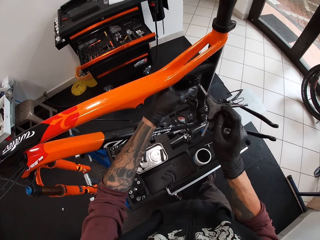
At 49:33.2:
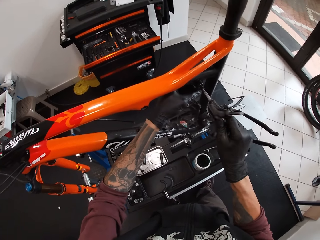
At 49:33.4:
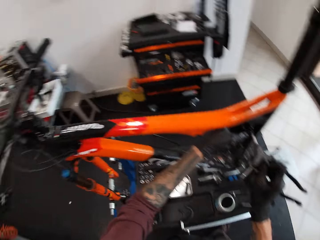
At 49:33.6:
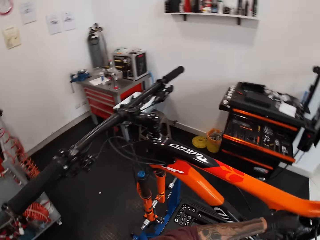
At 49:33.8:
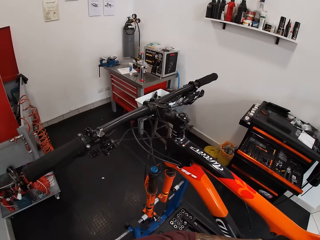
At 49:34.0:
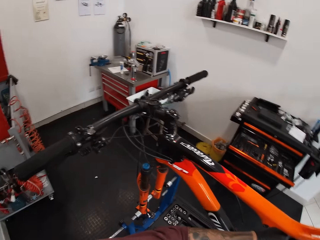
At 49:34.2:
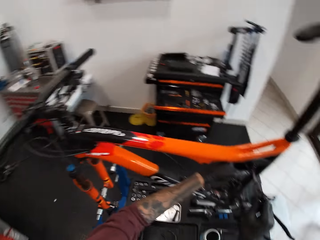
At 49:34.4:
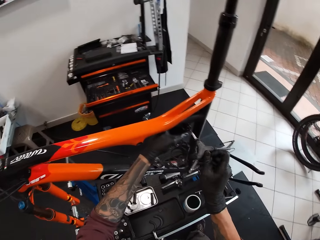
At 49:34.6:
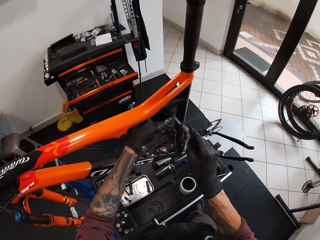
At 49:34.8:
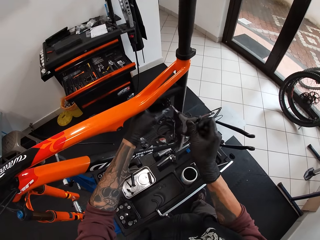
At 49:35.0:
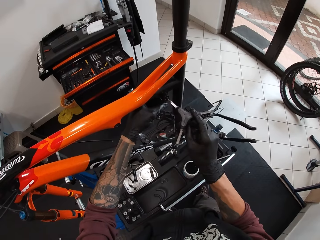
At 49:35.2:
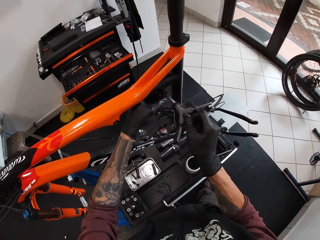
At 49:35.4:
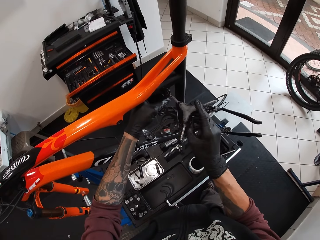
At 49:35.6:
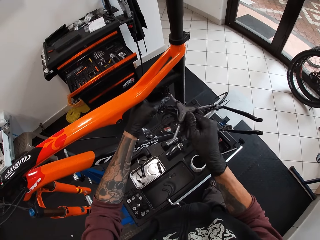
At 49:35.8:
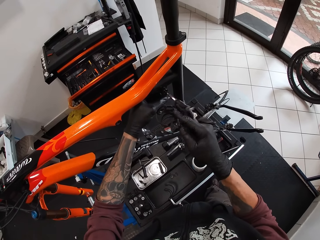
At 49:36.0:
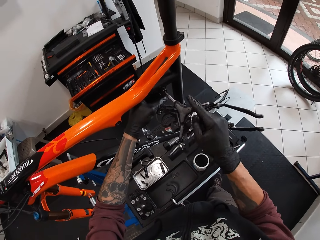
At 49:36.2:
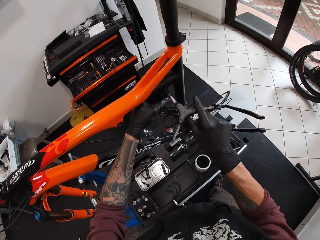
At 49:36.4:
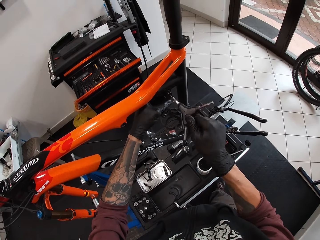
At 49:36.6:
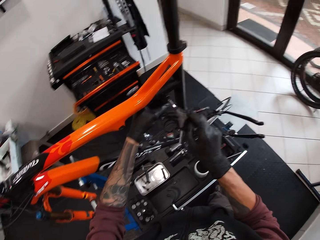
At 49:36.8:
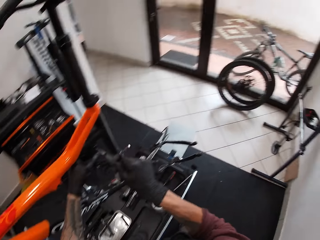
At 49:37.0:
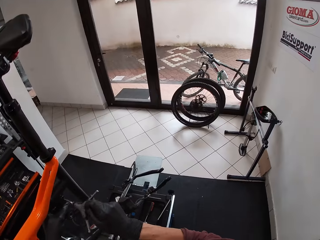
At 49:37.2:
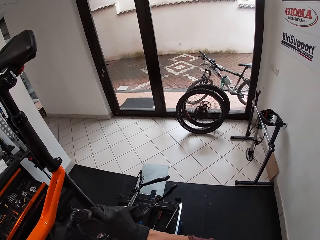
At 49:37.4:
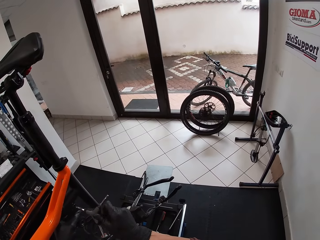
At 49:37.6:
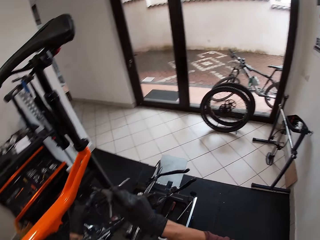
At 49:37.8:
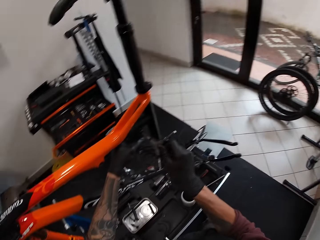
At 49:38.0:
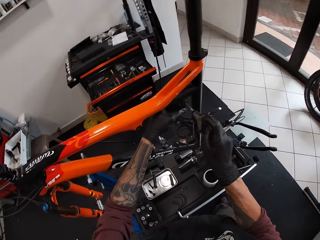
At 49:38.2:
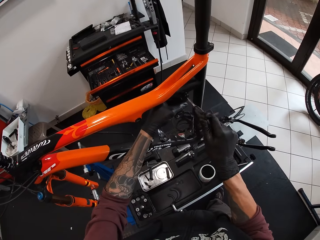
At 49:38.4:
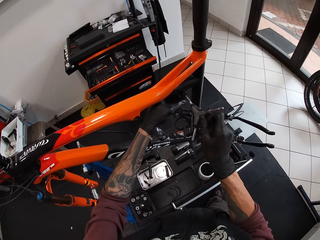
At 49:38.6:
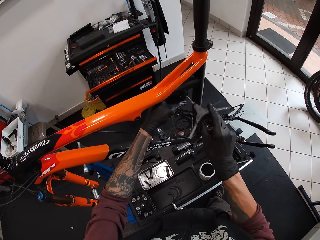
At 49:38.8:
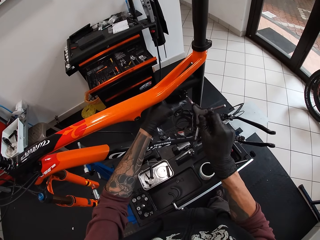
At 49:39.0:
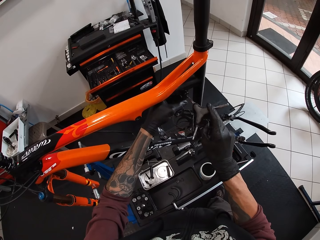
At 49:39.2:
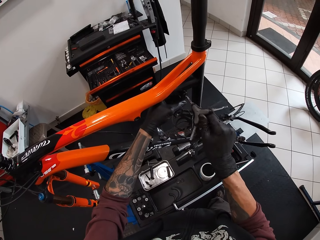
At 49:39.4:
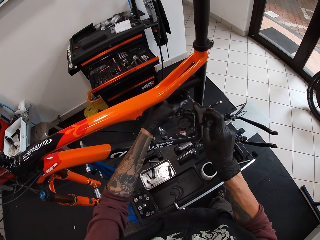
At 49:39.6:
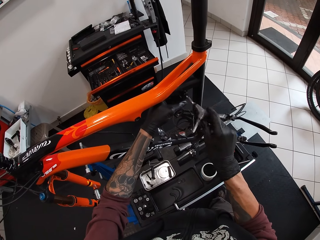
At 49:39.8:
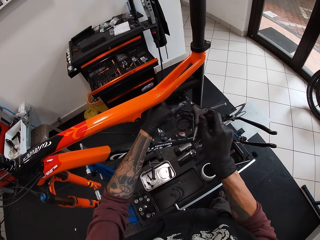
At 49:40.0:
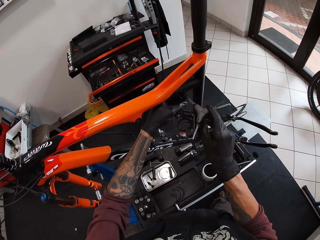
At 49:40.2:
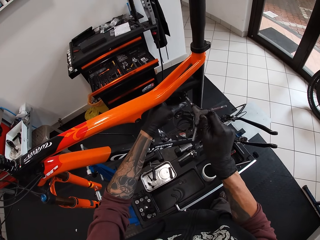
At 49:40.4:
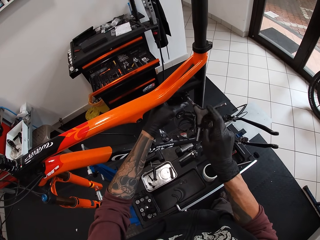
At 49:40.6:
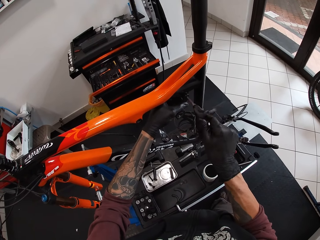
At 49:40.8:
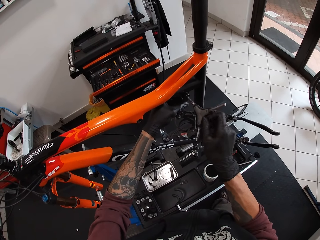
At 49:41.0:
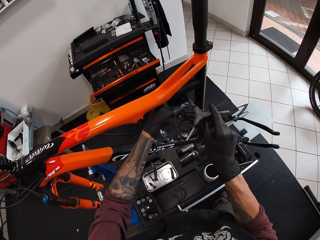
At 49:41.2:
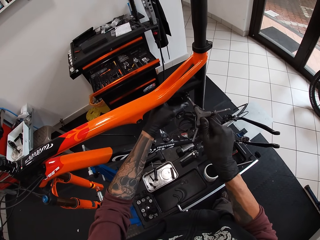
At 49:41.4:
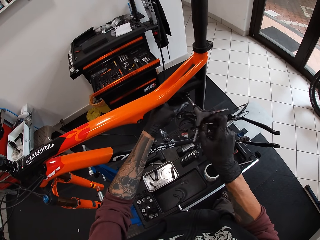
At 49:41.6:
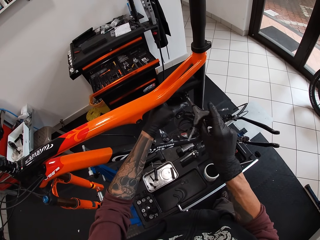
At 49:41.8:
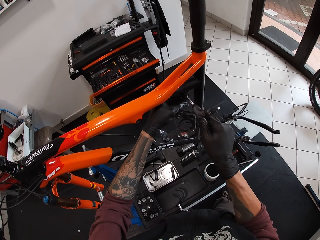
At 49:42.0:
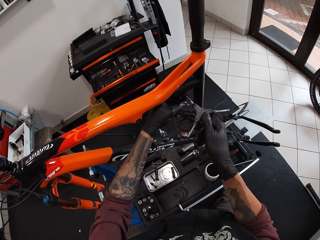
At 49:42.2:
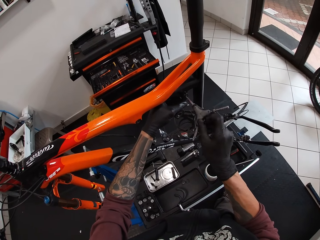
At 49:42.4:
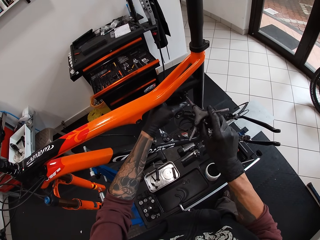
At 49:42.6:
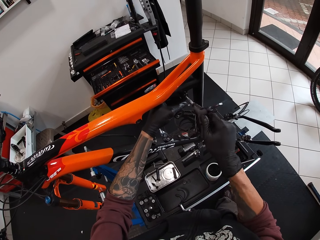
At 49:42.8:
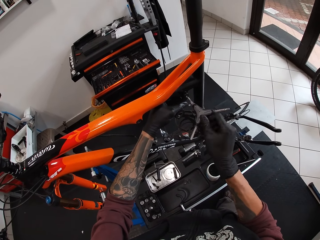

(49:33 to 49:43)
The camera wearer looks around.

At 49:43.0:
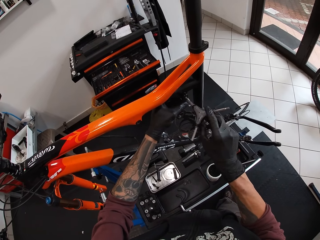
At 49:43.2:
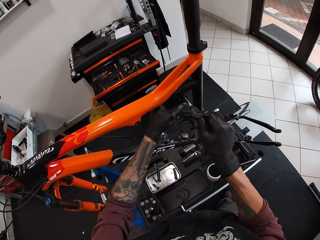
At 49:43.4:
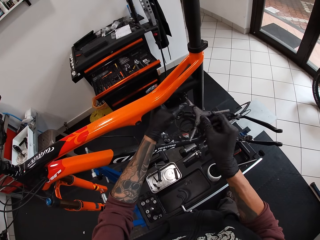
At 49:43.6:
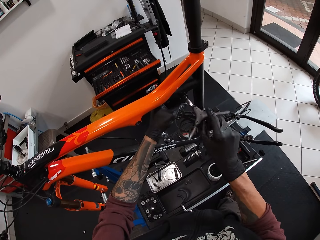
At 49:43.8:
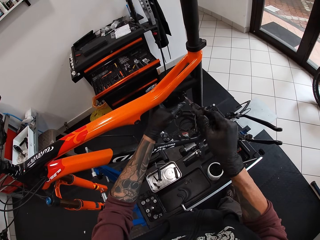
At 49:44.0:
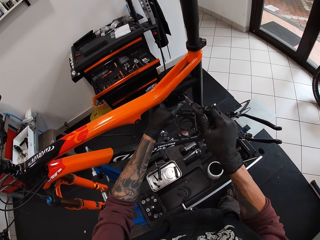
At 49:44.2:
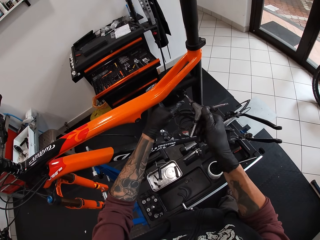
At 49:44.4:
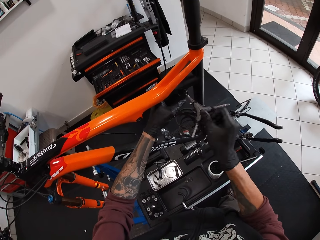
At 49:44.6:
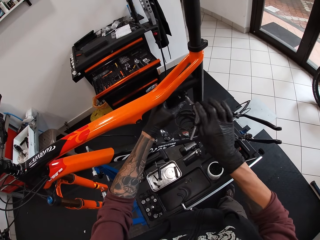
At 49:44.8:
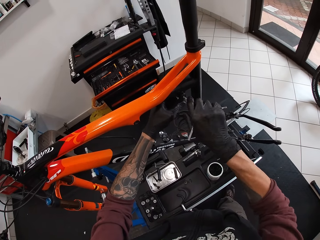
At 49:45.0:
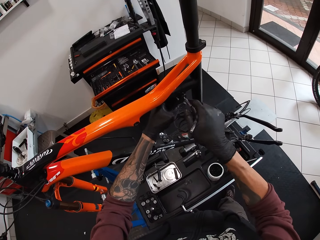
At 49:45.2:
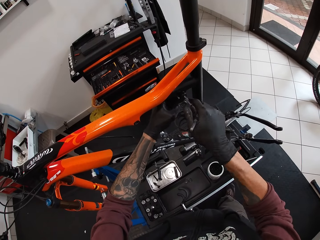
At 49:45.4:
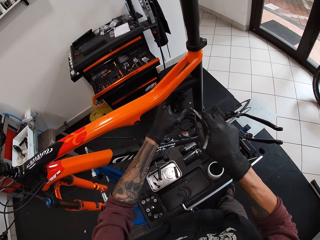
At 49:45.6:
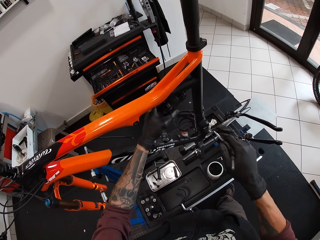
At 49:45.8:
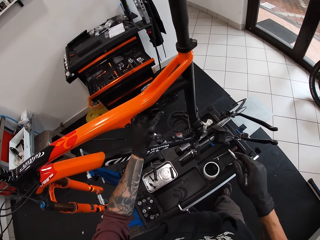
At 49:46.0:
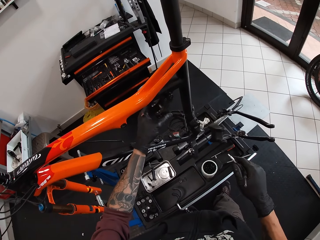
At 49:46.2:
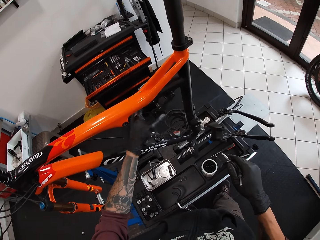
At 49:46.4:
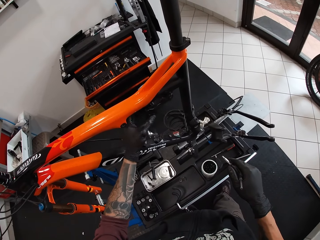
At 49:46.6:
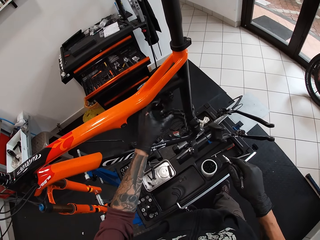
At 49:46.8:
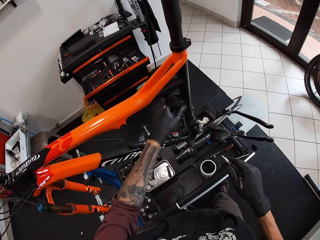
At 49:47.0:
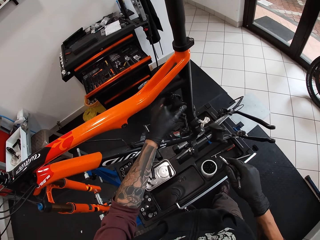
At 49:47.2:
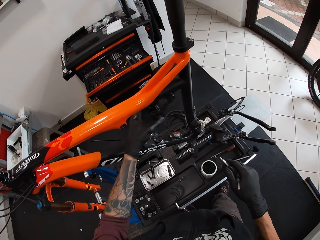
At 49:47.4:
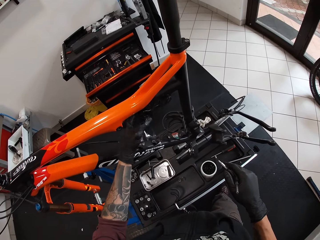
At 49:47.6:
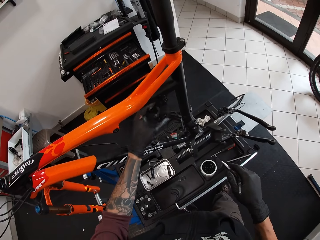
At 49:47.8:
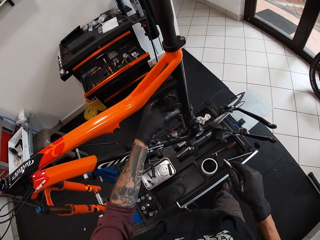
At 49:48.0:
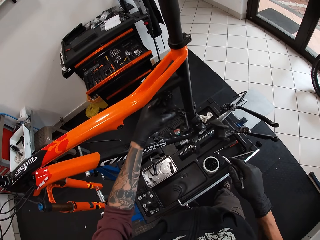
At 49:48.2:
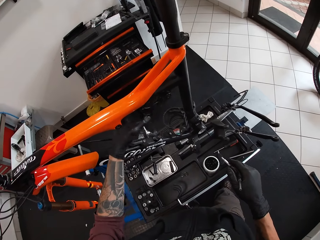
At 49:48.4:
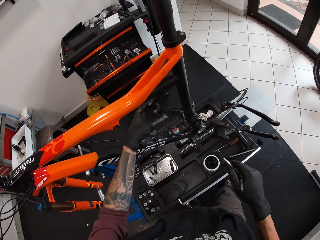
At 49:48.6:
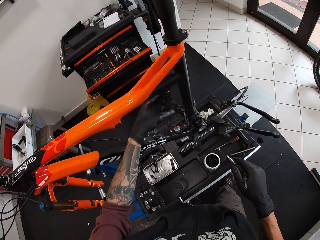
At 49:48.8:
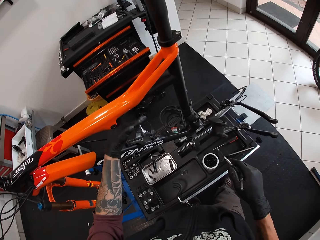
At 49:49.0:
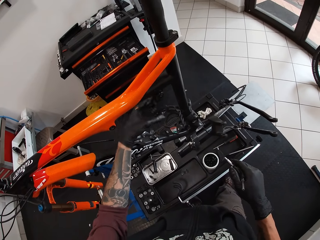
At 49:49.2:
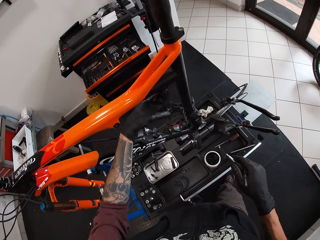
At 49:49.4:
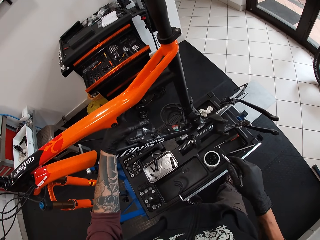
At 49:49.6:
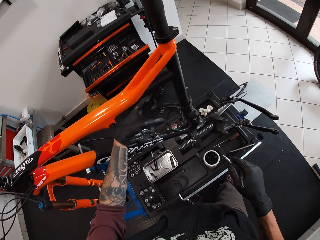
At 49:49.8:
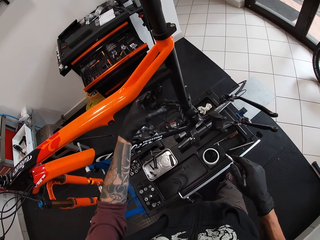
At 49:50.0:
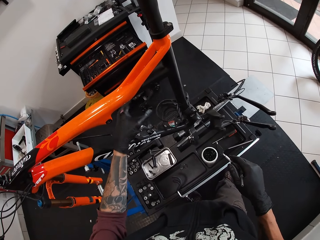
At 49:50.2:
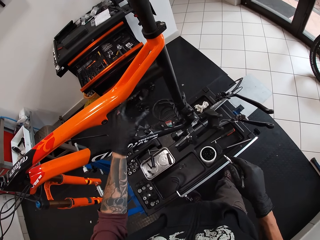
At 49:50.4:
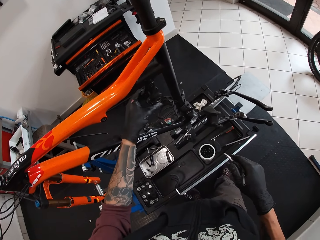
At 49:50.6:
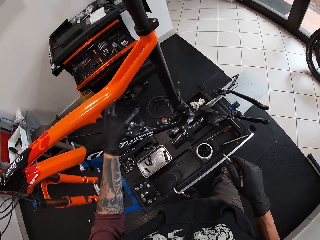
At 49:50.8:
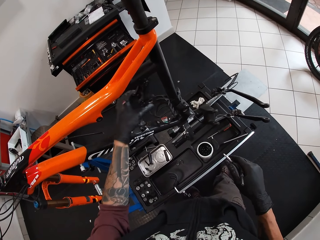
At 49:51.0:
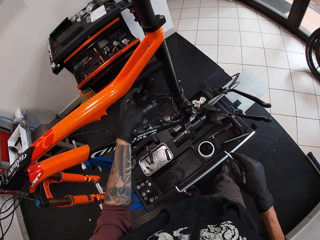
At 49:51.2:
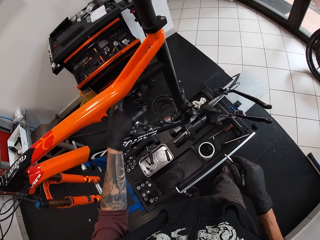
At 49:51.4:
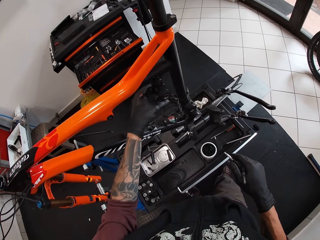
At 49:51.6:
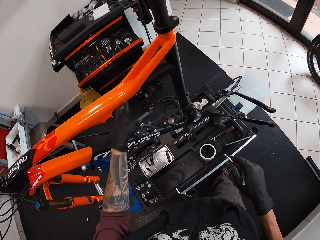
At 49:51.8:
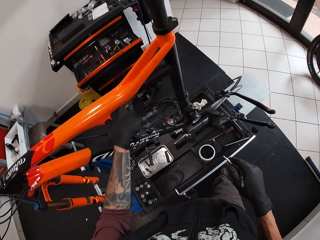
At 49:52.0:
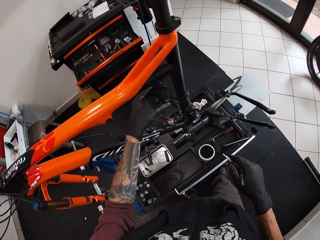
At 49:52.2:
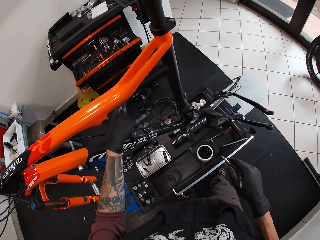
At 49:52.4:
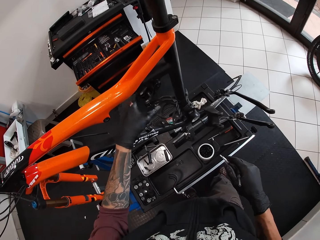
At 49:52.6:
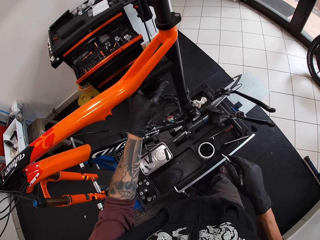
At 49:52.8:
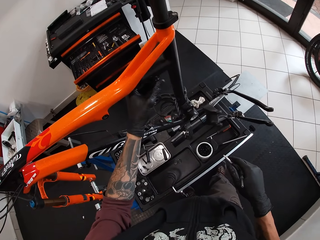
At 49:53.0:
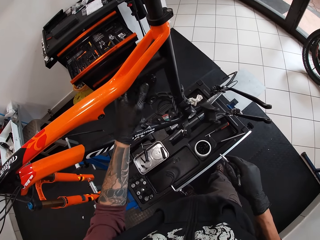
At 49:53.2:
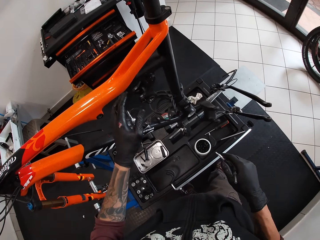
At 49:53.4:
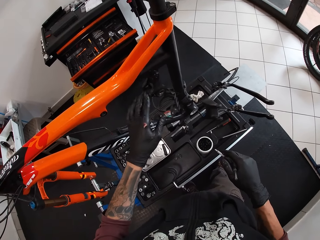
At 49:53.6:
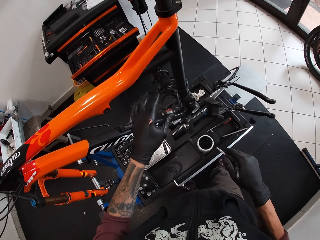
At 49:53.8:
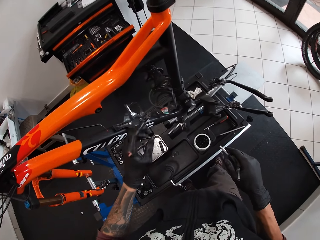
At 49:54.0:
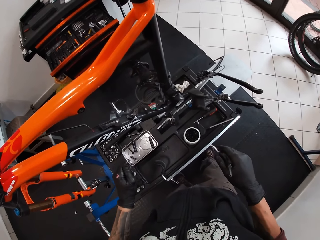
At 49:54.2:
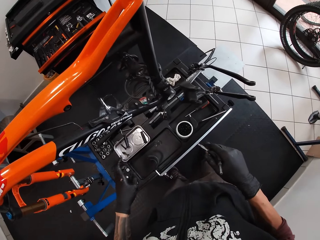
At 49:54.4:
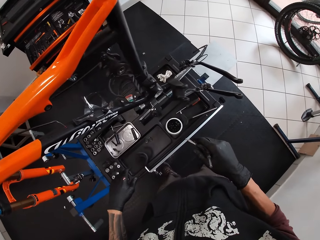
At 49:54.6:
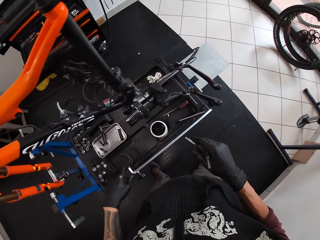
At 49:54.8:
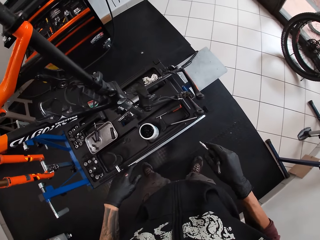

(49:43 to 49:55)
The camera wearer removes the 3-way hex wrench from the bicycle. He shakes a rear shock of the bicycle with his left hand.
